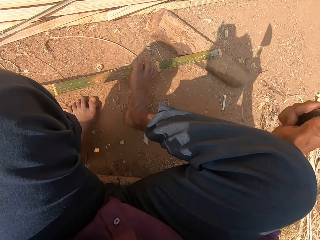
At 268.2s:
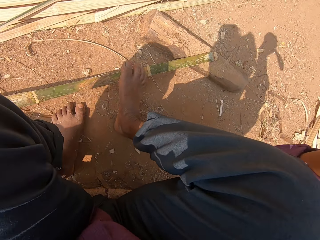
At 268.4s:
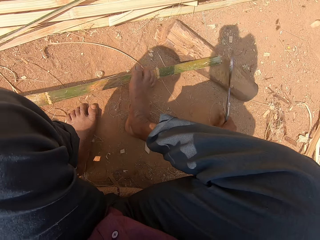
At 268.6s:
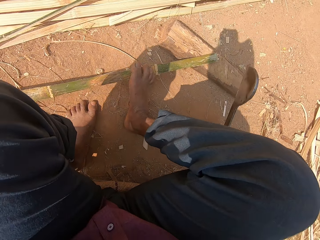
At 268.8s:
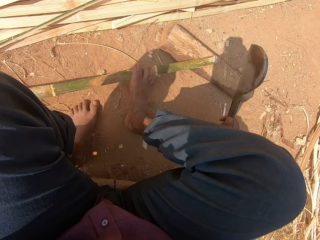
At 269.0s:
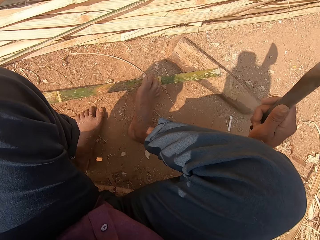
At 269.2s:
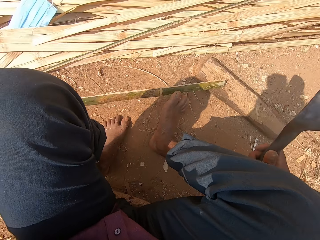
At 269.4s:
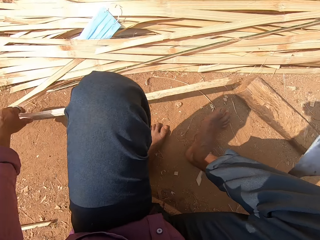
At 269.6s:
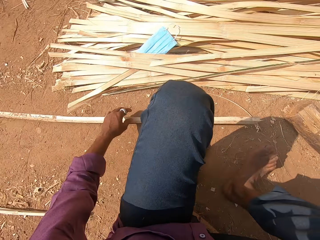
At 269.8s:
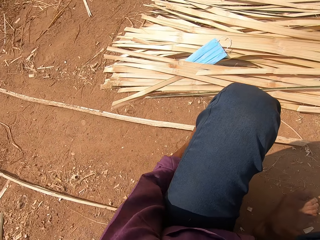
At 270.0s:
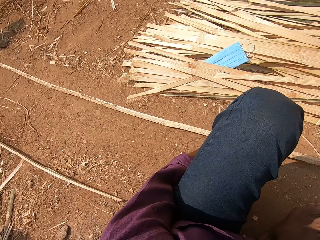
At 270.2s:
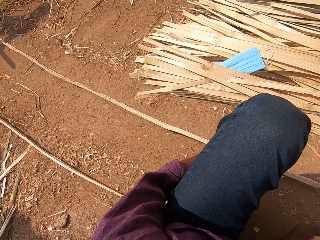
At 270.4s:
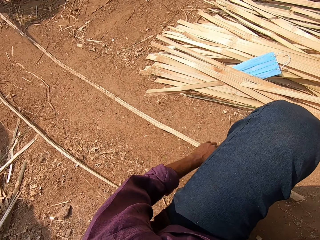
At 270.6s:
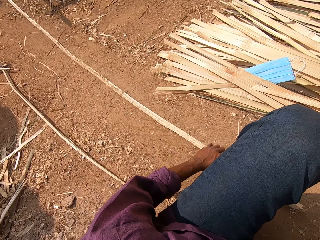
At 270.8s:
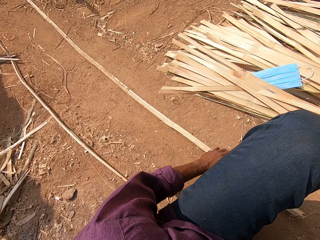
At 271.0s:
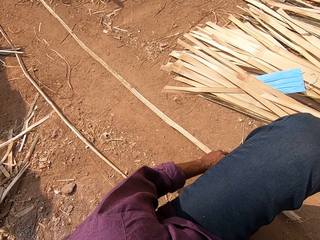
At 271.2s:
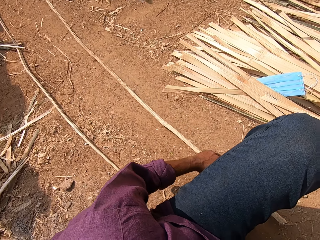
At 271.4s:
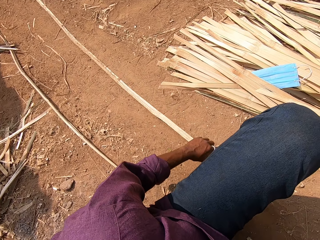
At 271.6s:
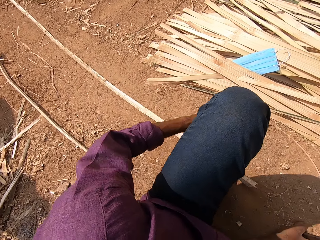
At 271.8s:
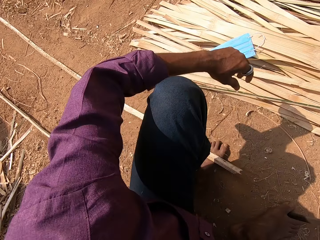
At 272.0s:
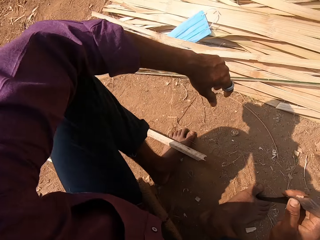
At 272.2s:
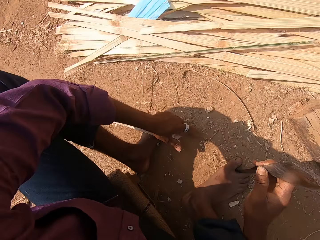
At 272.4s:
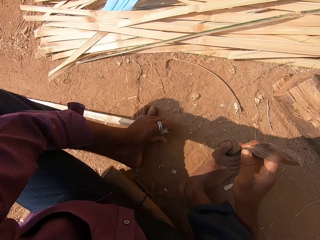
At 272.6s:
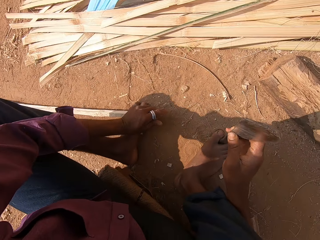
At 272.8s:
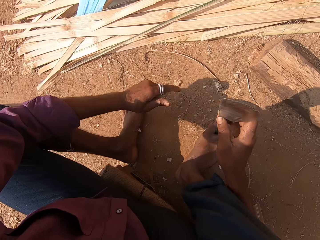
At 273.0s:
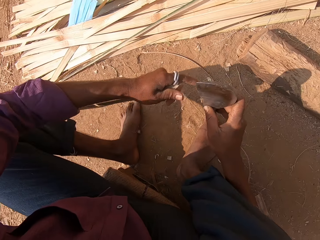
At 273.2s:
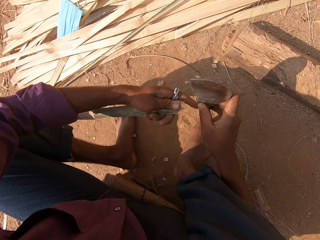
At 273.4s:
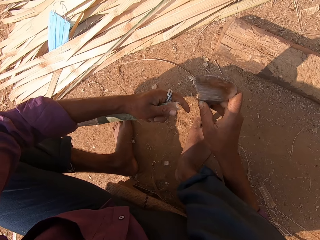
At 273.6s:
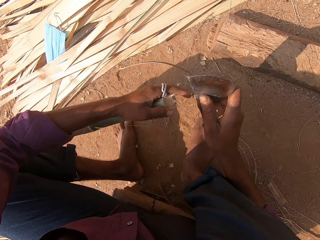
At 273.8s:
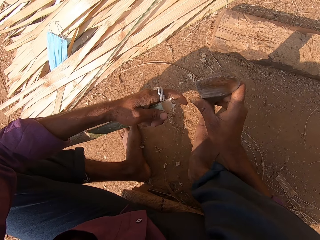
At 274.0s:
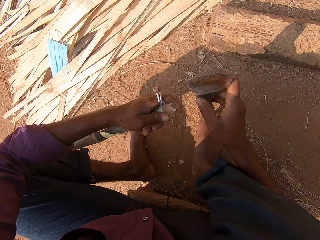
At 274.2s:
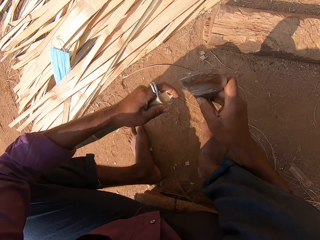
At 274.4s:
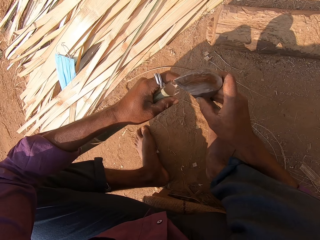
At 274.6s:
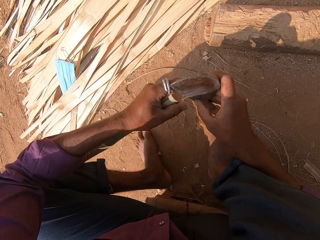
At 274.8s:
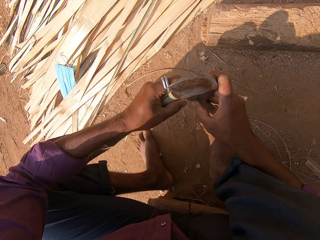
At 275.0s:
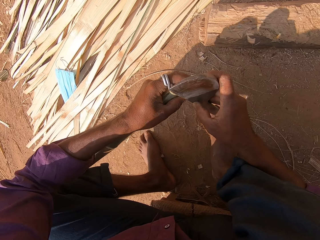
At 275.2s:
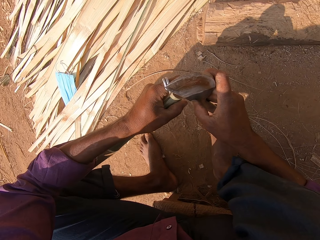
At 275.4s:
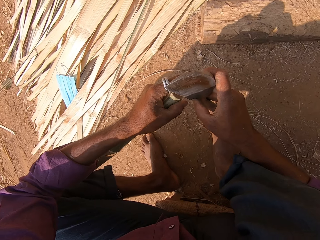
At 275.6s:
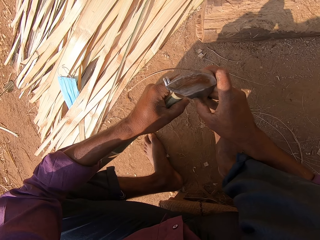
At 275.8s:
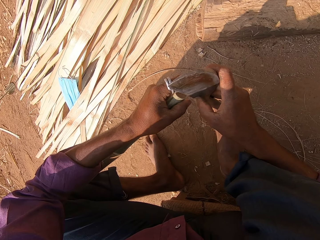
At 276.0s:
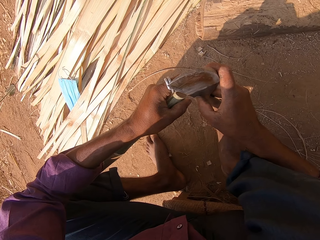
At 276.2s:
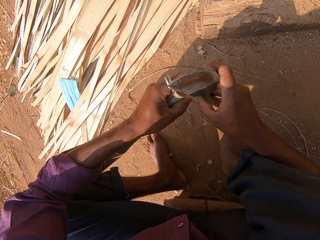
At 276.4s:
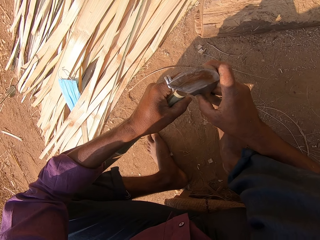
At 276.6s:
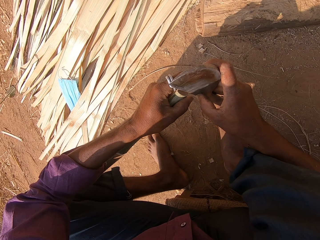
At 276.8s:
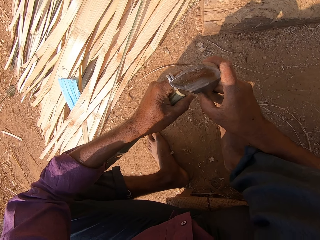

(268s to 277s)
The camera wearer cuts the bamboo strip on the log of wood with the curved blade or big knife in his right hand. He drops the bamboo strip on the ground with his left hand. He moves the bamboo strip on the ground with his left hand. He interacts with a woman. He holds the bamboo strip on the ground with his left hand. He moves his left hand. He lifts the edge of the bamboo and holds the big knife with his right hand.

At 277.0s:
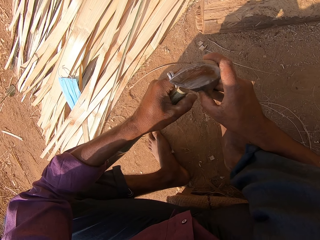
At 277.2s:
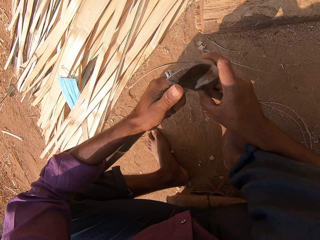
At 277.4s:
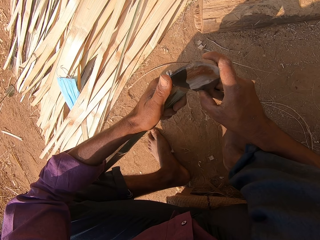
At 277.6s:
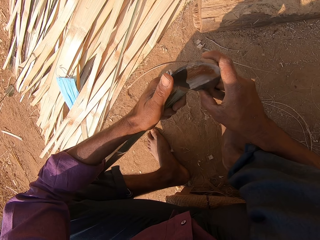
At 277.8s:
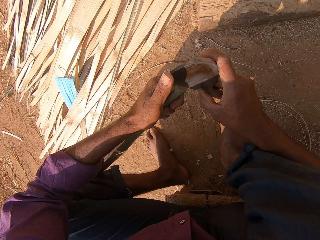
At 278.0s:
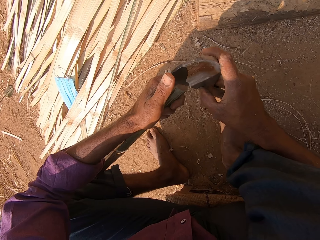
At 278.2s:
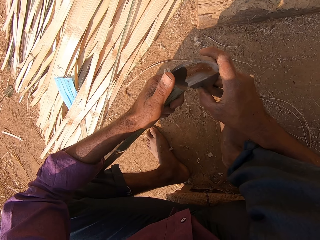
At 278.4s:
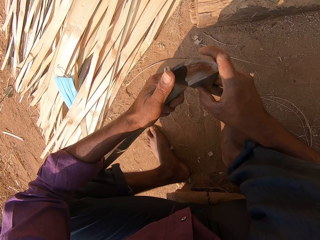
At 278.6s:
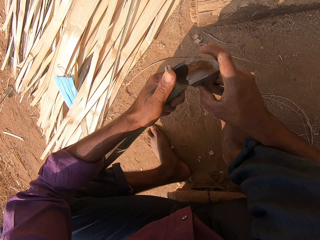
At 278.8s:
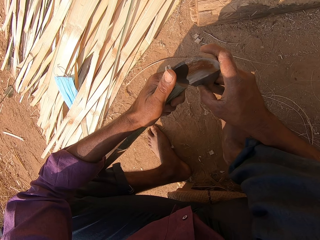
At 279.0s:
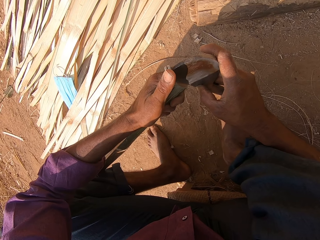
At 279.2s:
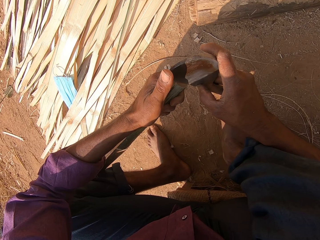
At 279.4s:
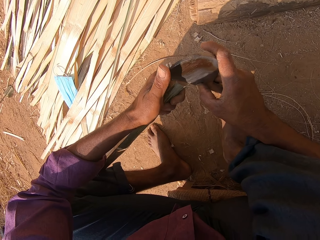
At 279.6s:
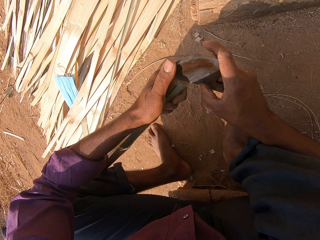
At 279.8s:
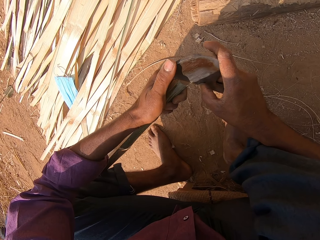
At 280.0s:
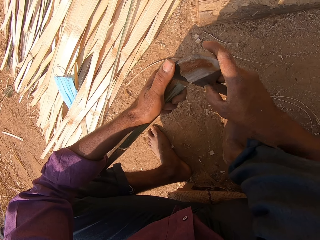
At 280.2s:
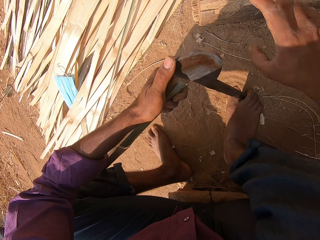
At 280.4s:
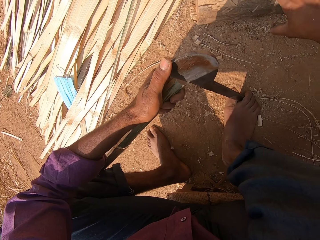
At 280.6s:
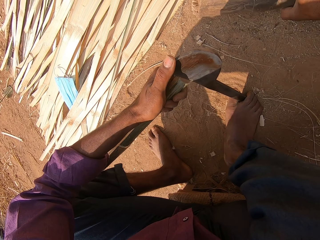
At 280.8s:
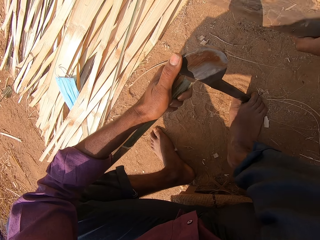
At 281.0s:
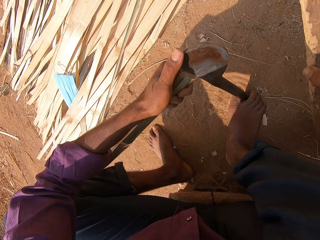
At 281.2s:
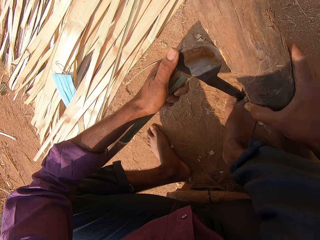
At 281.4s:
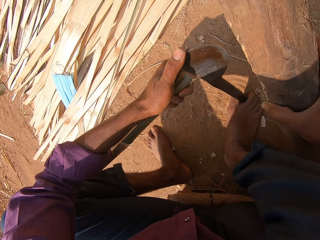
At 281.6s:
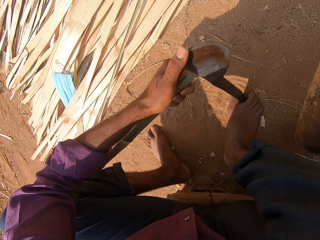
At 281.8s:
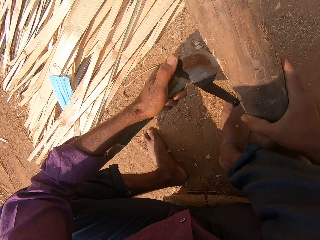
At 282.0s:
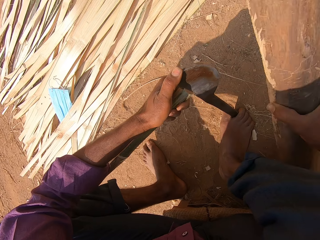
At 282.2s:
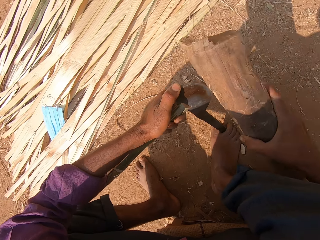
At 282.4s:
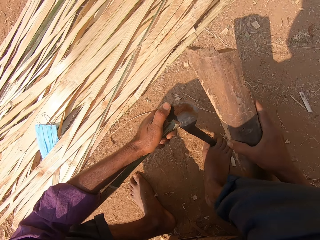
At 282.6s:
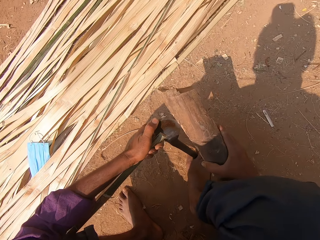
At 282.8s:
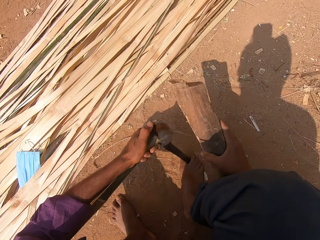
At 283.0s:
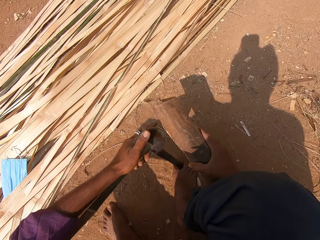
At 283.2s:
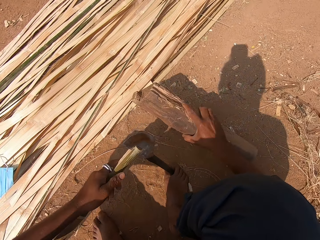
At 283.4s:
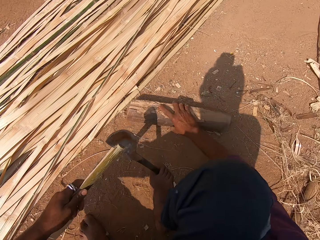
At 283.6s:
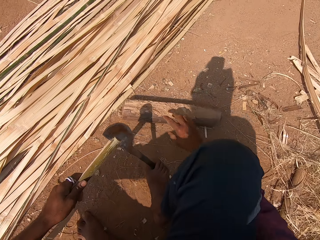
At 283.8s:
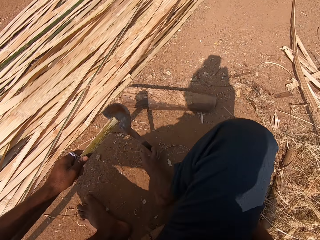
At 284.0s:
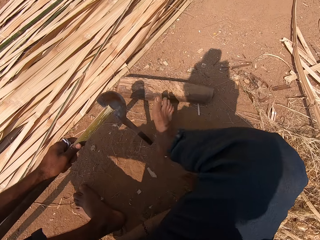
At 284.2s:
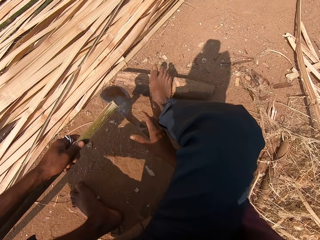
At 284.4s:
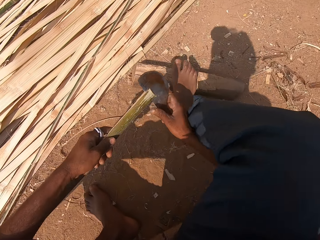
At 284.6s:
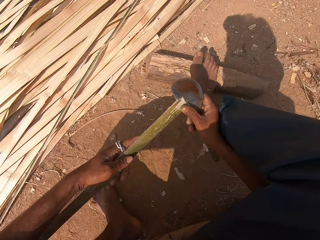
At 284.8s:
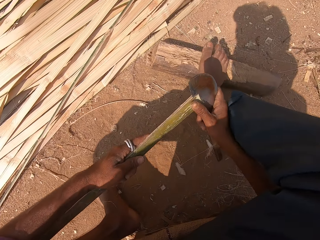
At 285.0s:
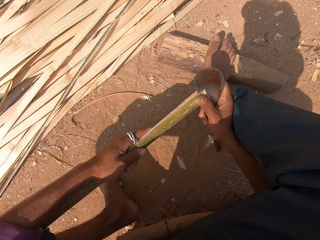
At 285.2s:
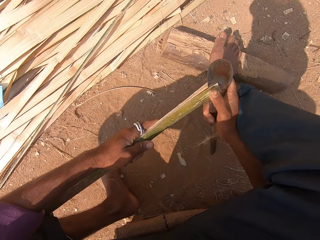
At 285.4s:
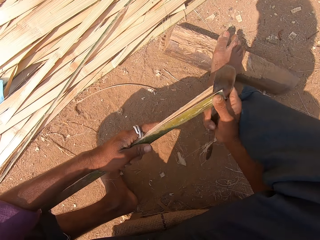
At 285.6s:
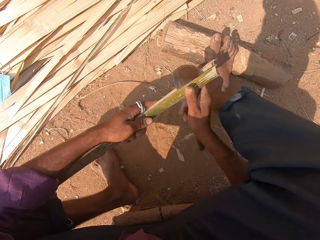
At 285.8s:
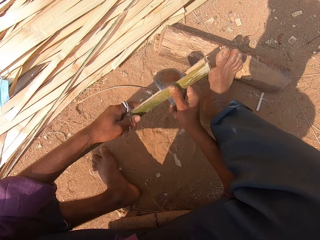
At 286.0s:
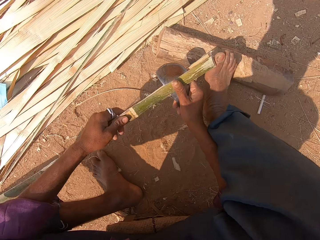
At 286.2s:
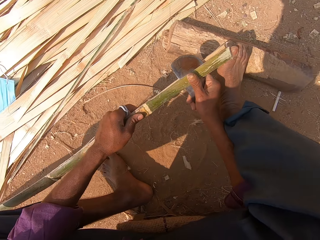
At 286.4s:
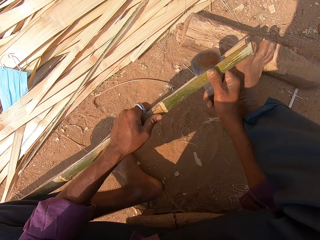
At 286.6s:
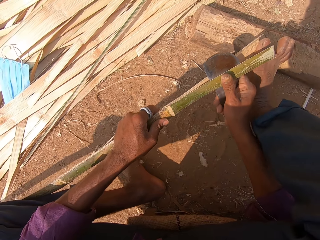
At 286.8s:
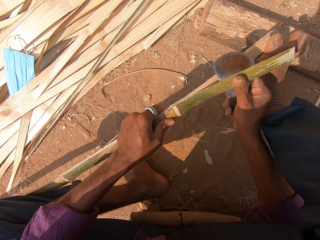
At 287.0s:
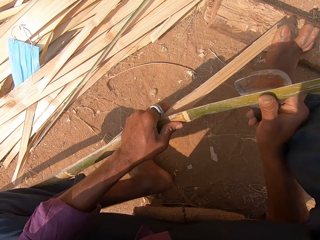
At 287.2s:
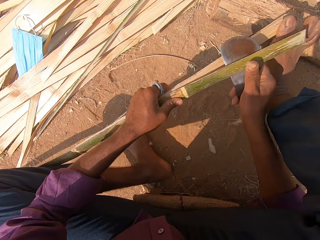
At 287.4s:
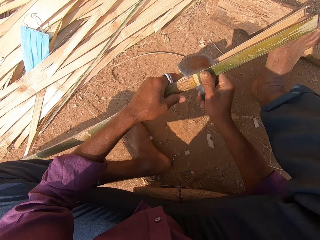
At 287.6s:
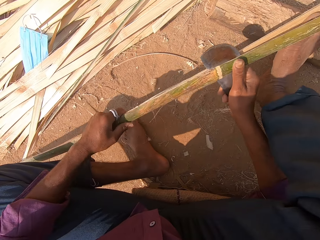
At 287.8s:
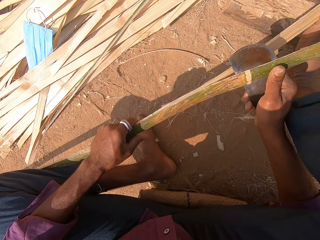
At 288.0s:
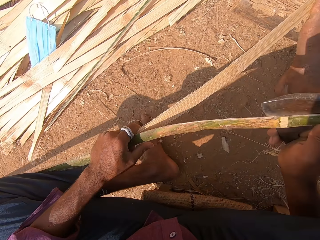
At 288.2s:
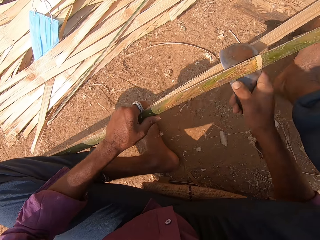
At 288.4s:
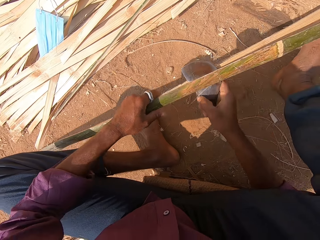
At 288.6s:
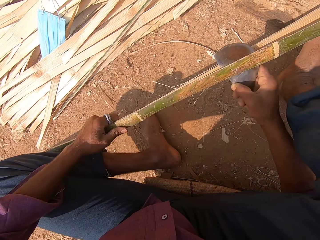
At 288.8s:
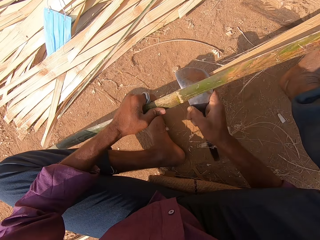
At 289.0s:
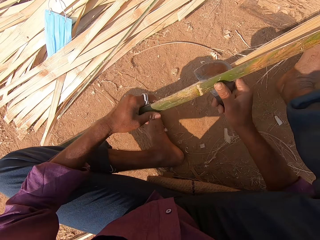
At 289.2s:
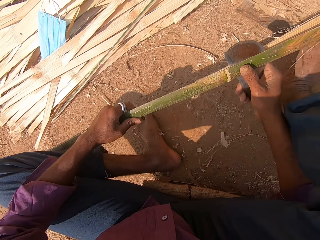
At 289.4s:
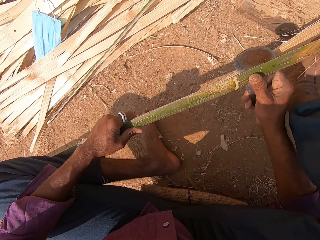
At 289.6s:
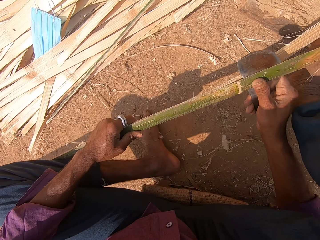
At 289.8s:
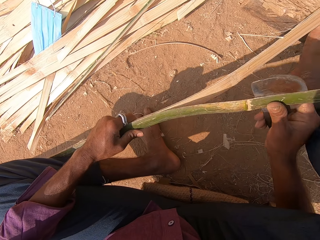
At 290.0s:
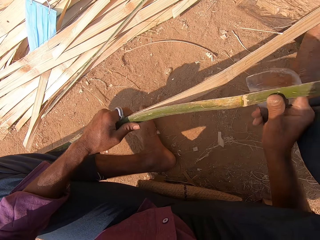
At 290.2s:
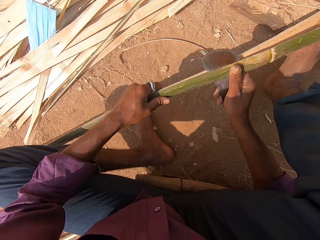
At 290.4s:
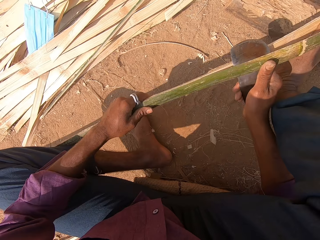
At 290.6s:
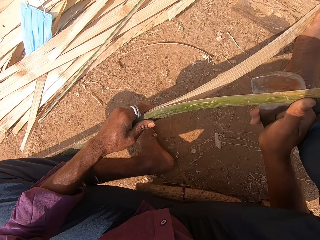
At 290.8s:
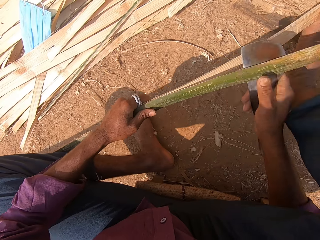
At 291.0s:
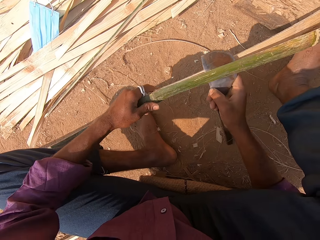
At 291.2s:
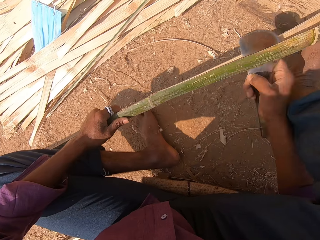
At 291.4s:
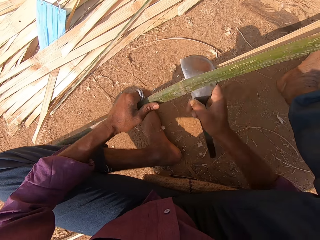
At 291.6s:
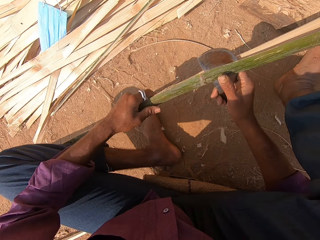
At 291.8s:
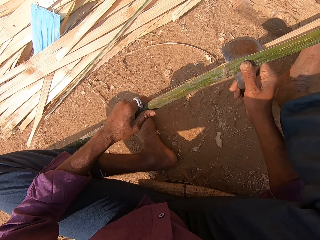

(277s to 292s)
The camera wearer talks to someone. He holds the curved blade with both hands. He holds the curved blade and the bamboo strip with his left hand. He takes the log of wood from the ground with his right hand. He withdraws his right hand. He hits the curved blade in his left hand with the log of wood in his right hand. He holds the bamboo strip with his left hand. He drops the log of wood on the ground with his right hand. He withdraws his right hand. He holds the curved blade with his right hand. He cuts the bamboo strip in his left hand with the curved blade in his right hand. He slices the bamboo strip in his left hand with the hand sickle in his right hand.
